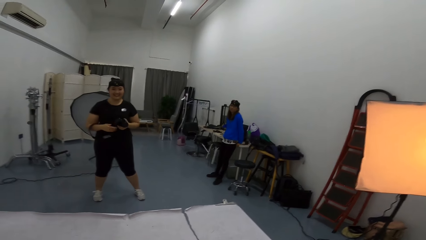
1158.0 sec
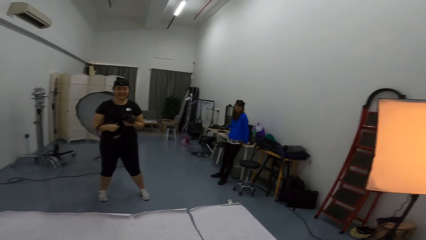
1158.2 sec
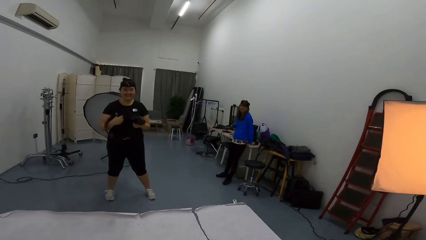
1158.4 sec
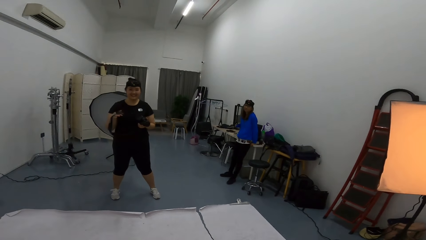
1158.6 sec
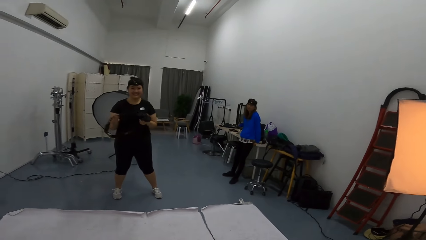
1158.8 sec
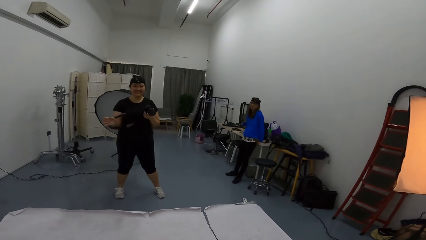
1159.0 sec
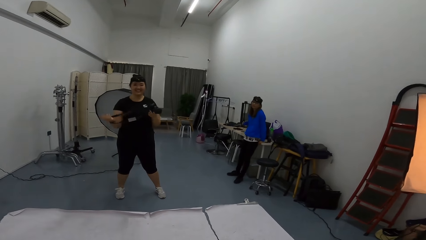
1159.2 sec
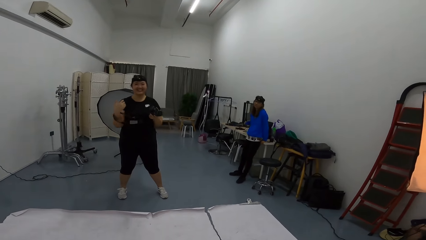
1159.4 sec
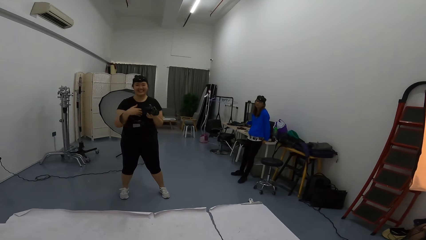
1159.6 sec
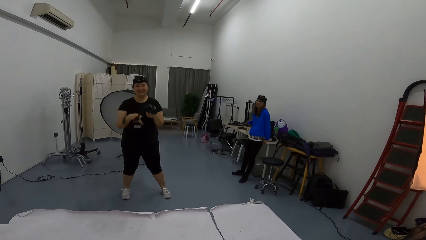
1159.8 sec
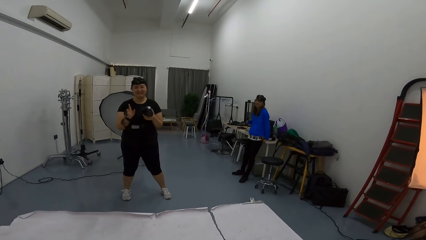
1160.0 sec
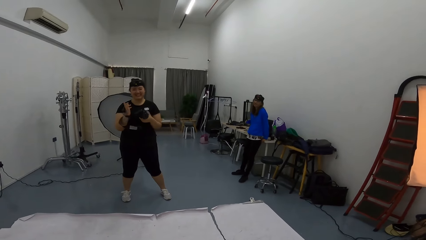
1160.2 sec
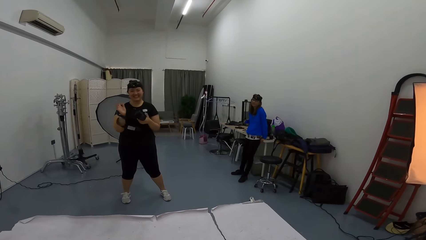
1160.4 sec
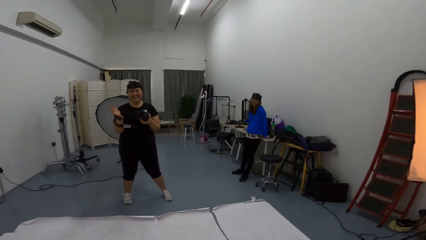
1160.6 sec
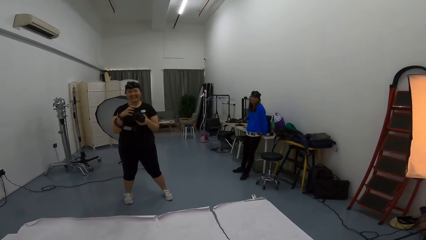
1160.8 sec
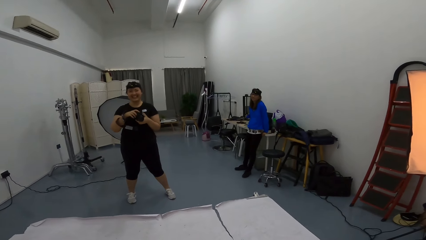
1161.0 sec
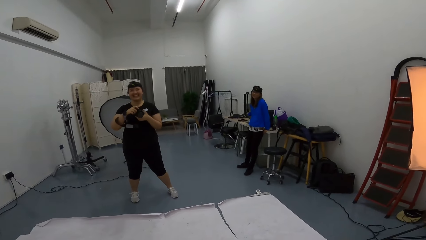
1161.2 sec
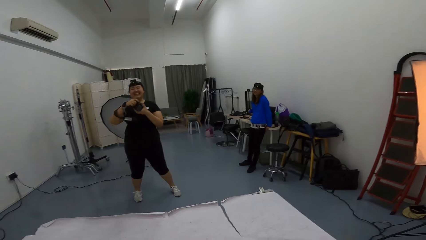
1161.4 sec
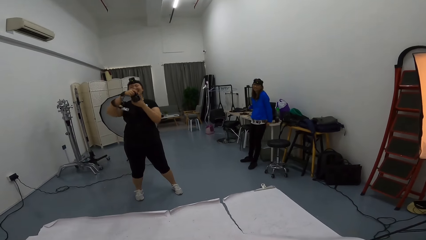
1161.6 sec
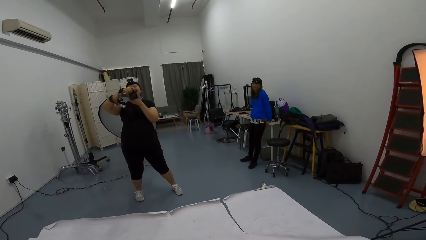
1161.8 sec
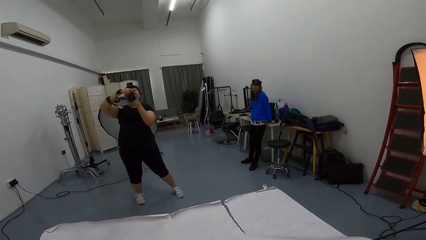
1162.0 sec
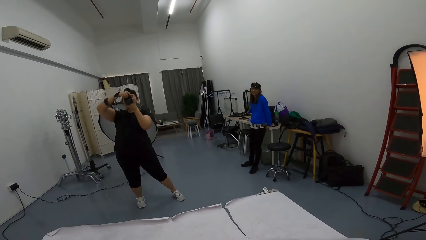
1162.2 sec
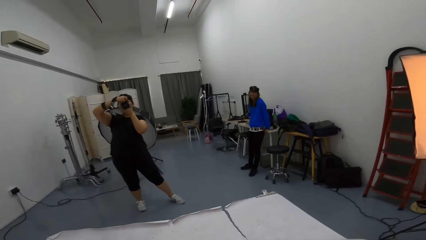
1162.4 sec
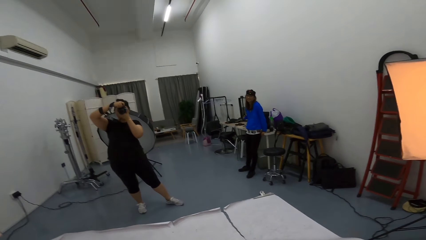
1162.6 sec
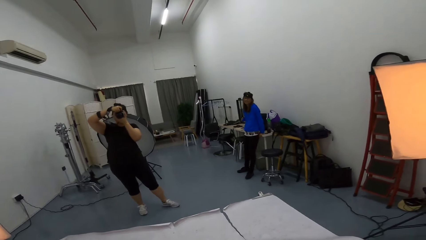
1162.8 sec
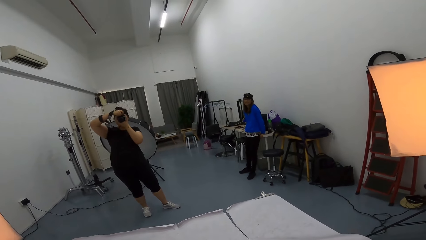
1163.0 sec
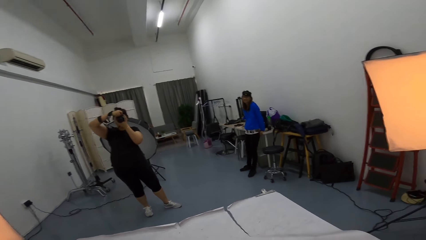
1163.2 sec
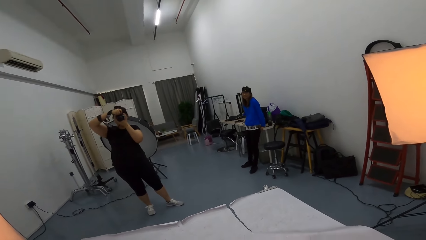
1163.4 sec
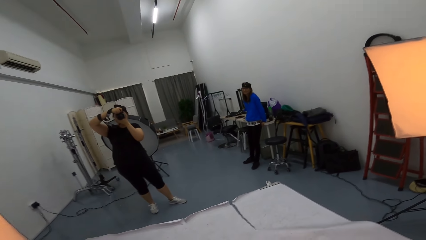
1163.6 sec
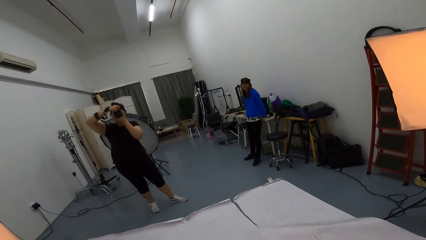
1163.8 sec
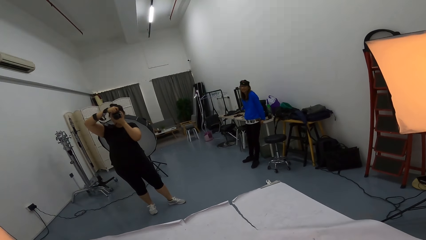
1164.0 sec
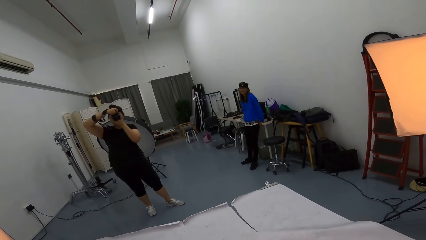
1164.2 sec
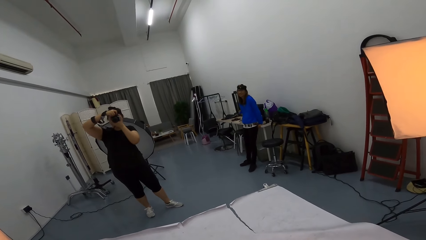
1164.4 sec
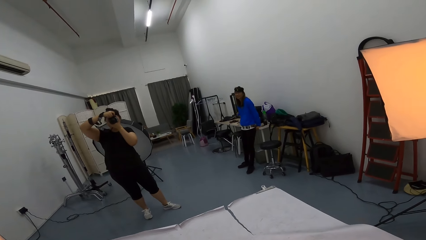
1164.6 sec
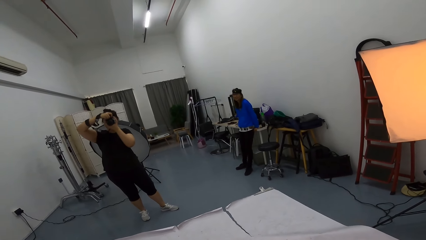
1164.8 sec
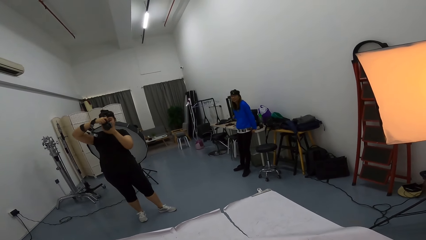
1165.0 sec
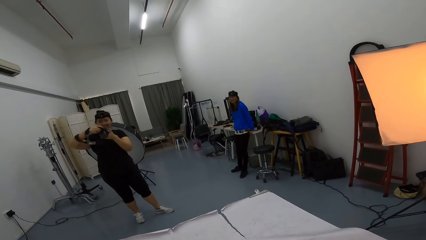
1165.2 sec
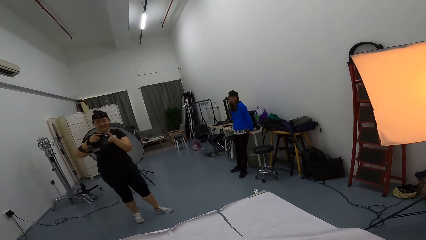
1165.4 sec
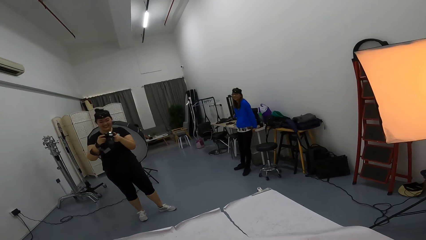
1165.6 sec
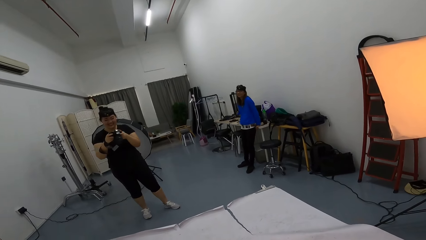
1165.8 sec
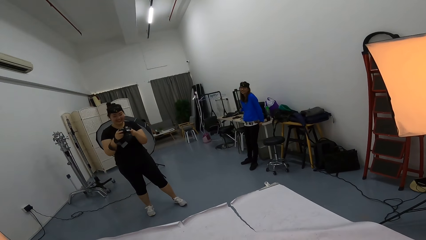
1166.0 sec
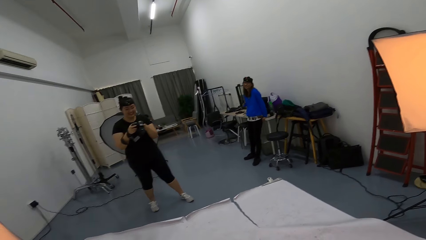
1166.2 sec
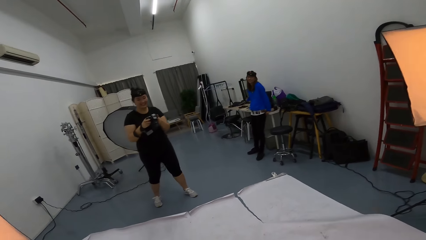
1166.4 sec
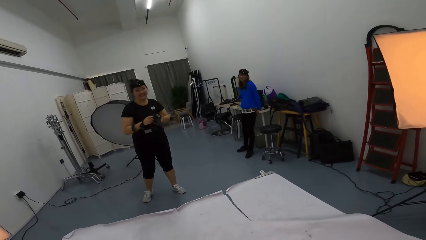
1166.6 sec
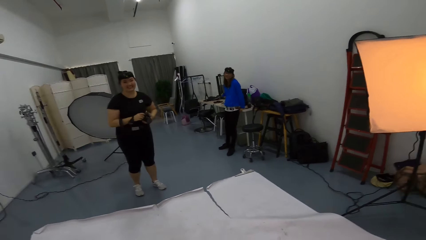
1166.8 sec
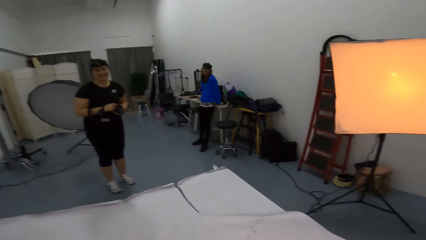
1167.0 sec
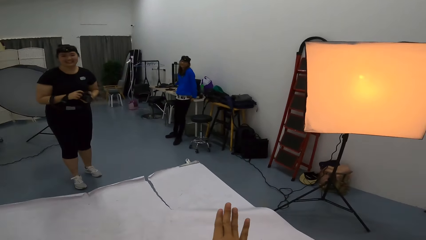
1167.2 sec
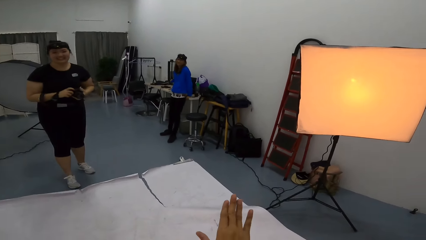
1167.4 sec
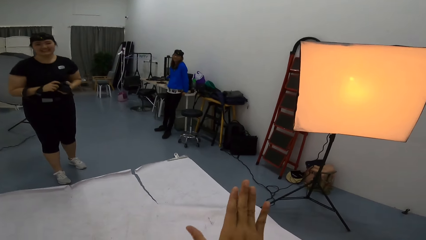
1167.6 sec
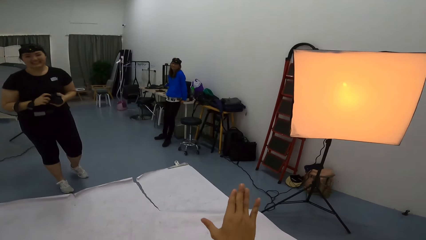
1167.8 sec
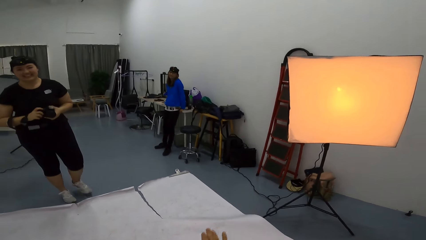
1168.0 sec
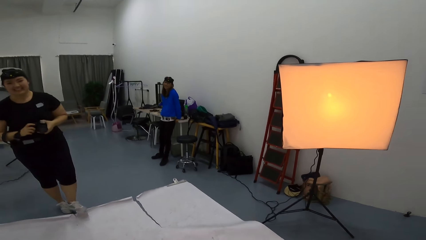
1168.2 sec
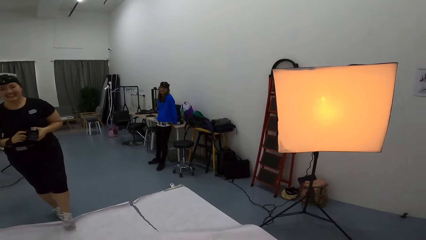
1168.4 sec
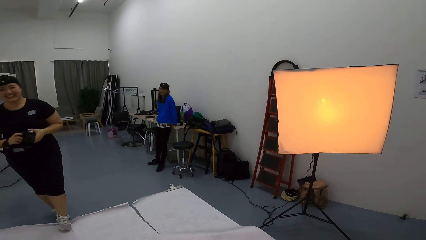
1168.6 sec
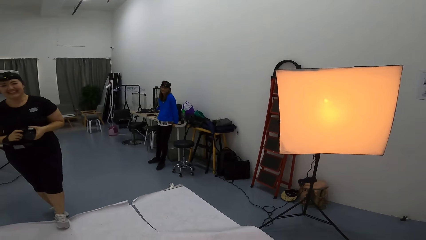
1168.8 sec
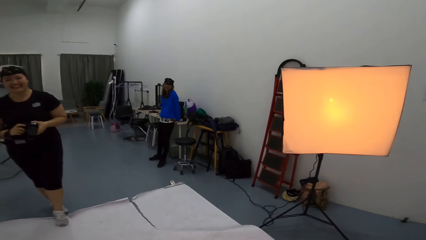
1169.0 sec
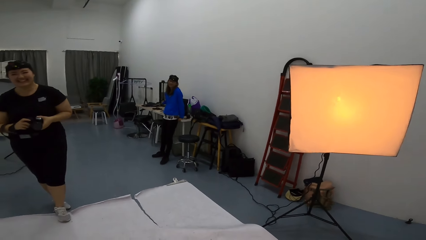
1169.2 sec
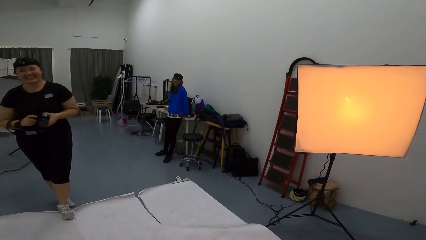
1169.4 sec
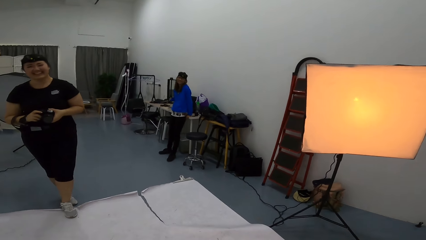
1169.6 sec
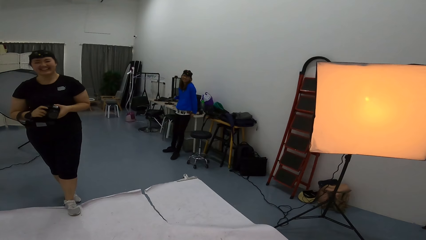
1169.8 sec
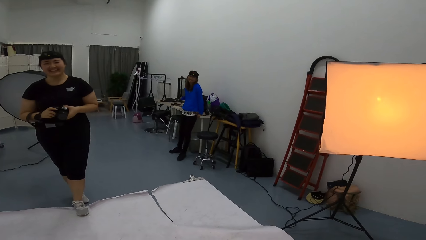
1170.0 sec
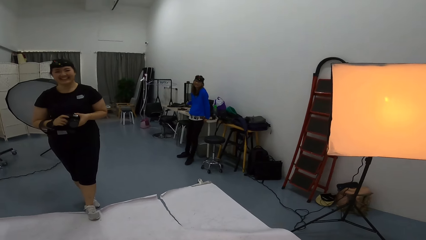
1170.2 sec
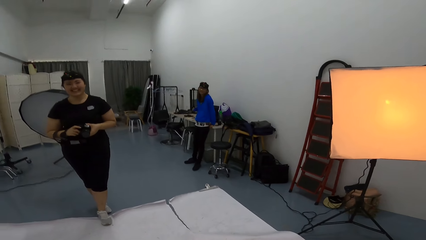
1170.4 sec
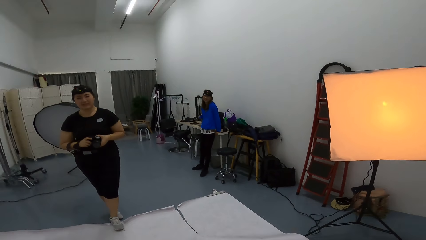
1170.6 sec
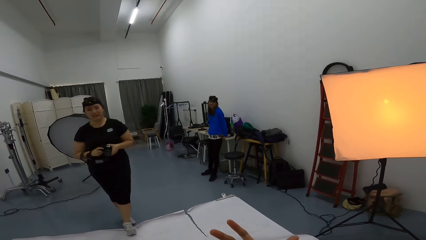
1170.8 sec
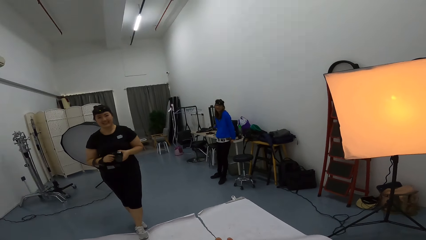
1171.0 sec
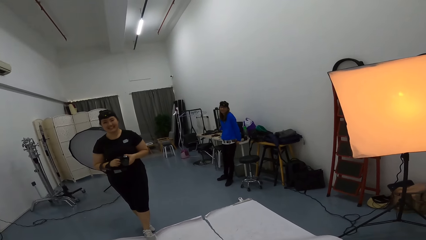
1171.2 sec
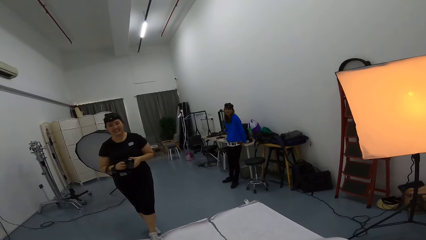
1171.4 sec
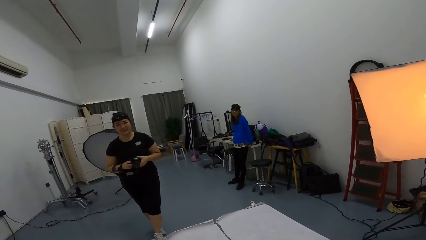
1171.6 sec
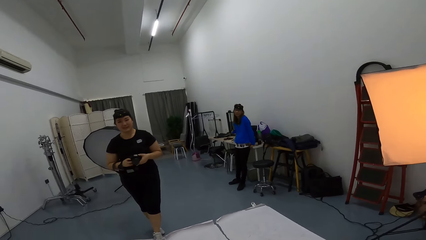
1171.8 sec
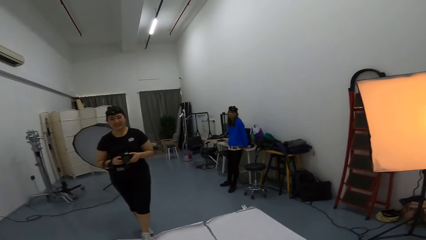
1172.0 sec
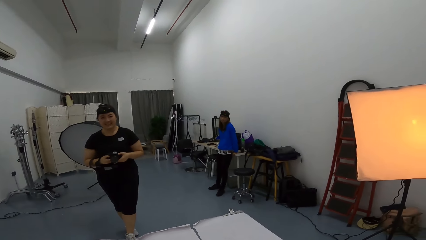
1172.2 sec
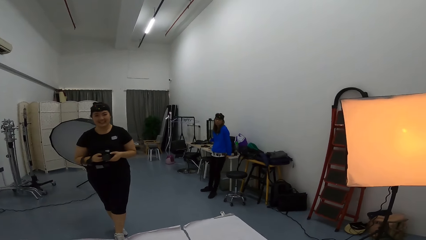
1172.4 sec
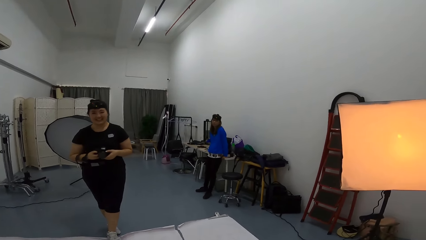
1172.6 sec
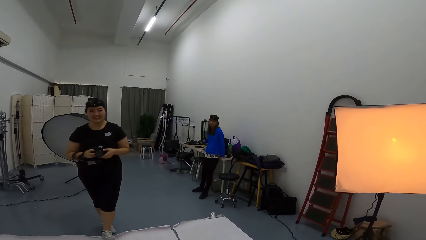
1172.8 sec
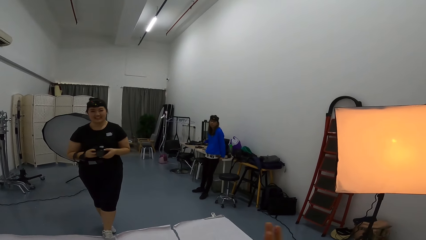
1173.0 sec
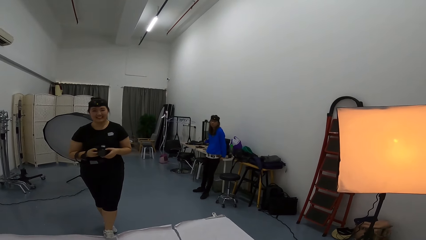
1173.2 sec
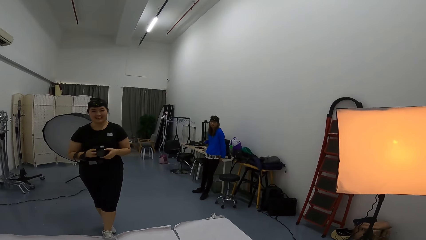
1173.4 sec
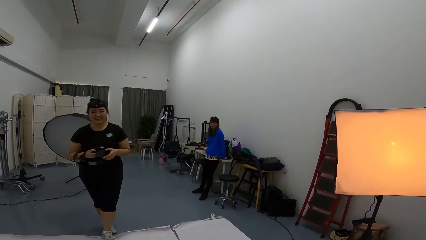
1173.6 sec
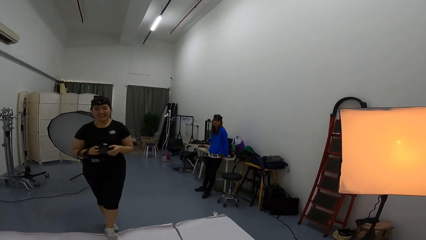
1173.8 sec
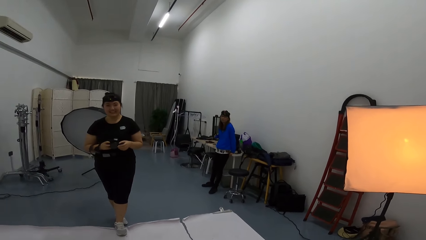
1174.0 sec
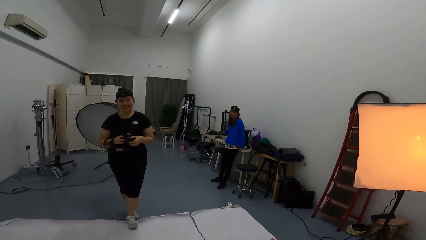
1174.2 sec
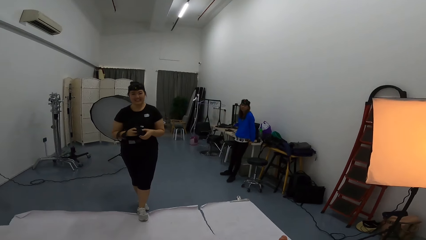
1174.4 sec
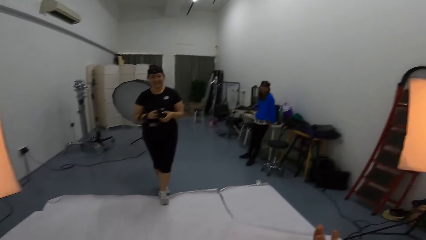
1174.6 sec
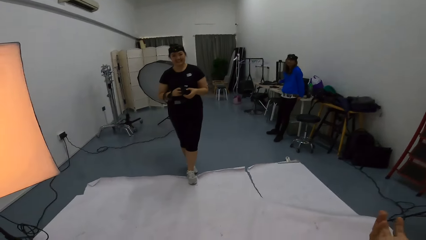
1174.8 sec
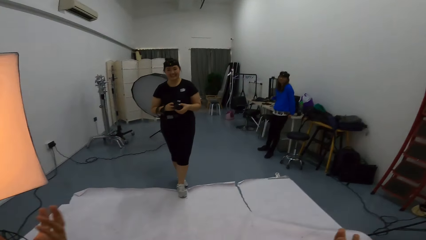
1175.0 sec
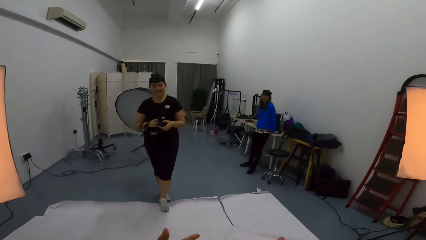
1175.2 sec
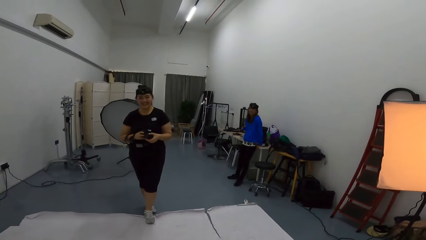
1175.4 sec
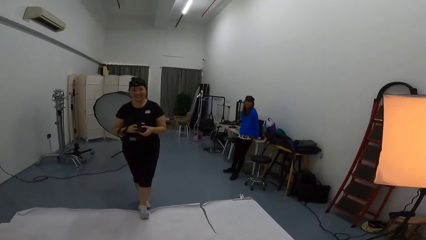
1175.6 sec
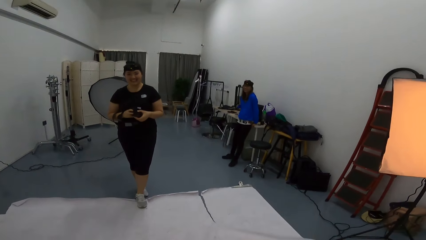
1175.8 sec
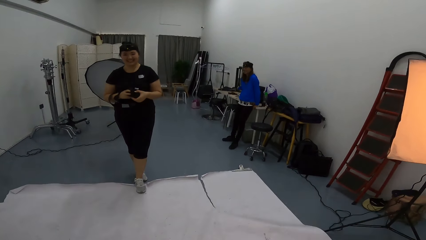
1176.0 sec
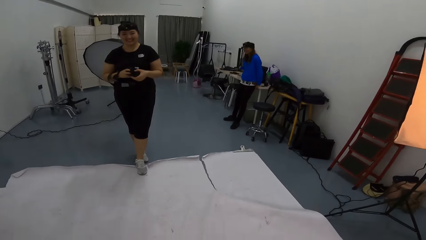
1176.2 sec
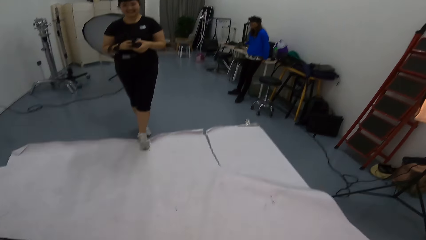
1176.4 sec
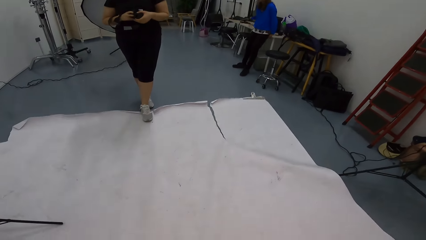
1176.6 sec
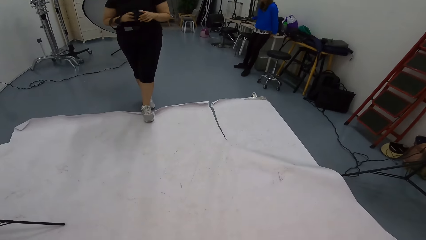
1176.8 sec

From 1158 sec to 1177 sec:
The camera wearer stops taking photos. A person takes photos using a camera. The person focuses the camera on the camera wearer. The camera wearer stops taking photos. They raise hands. The person laughs. The camera wearer talks to the person and looks around.
